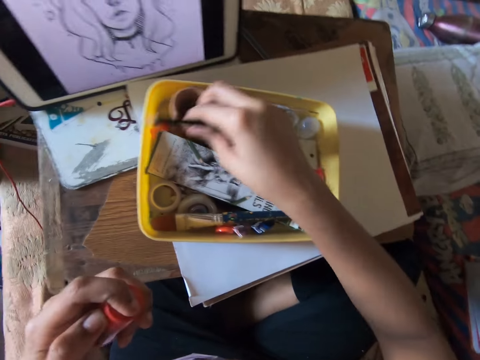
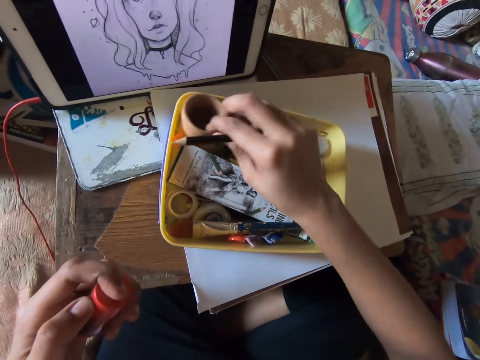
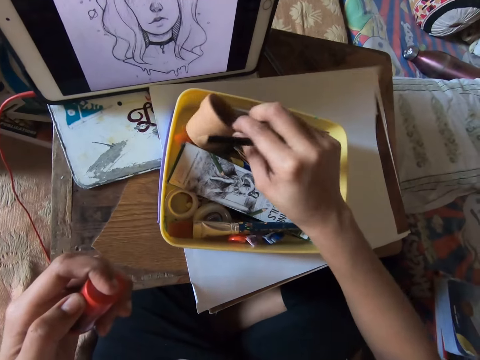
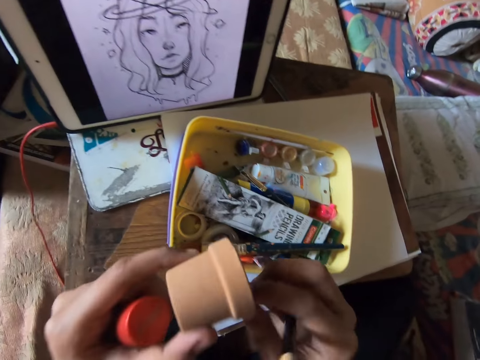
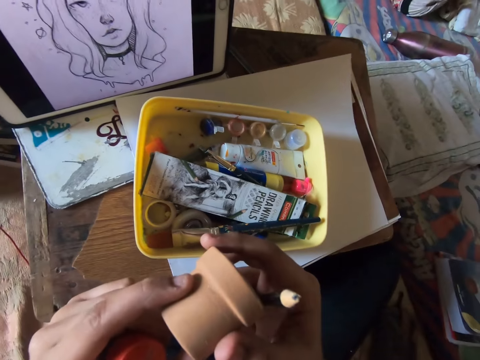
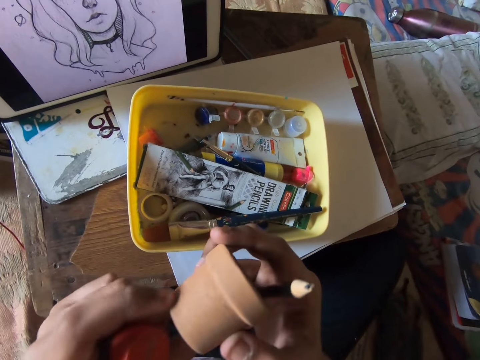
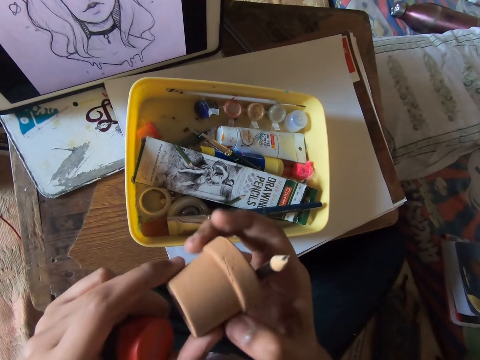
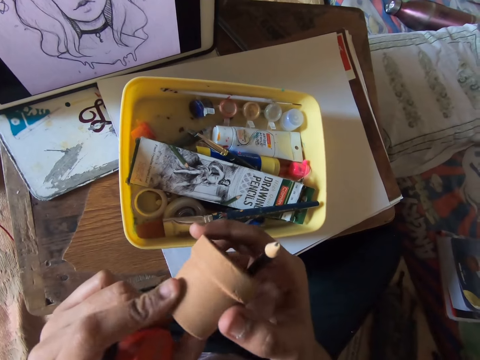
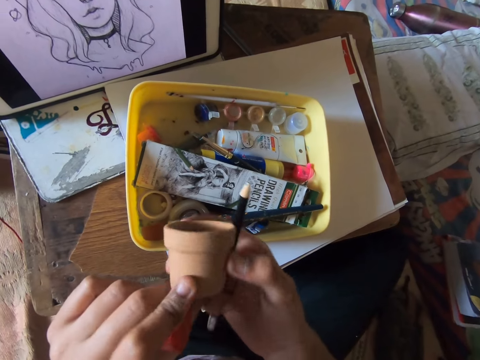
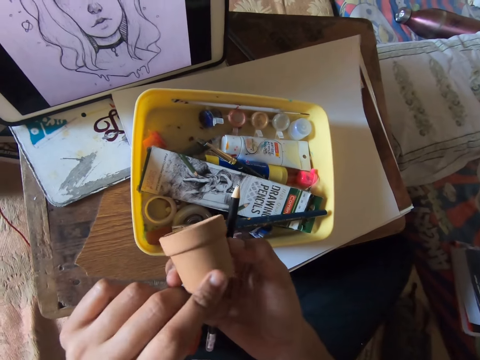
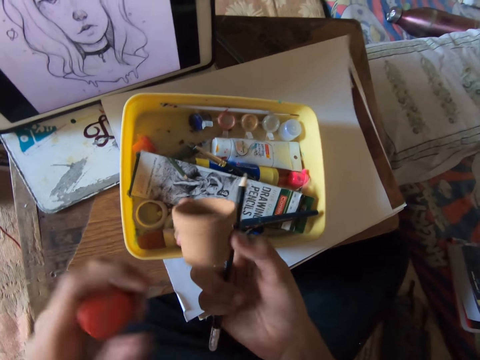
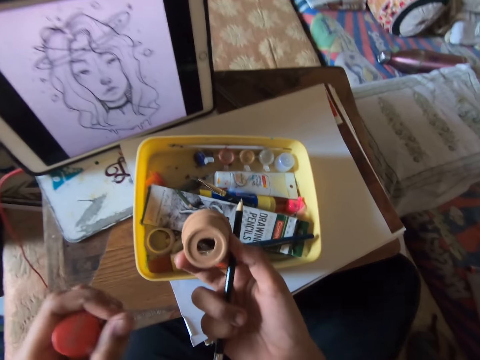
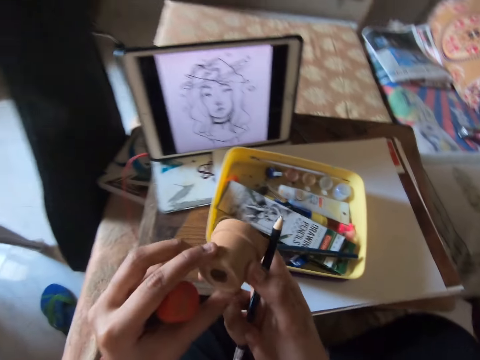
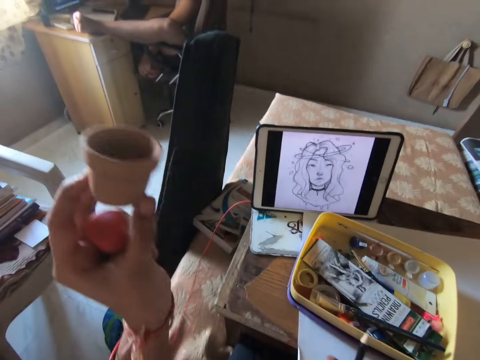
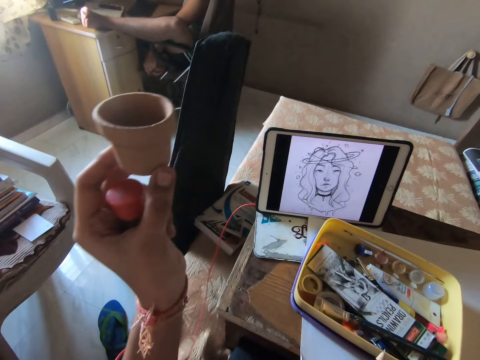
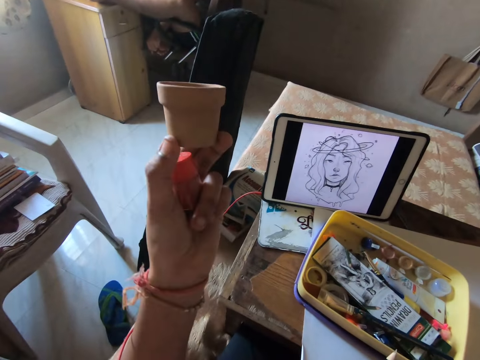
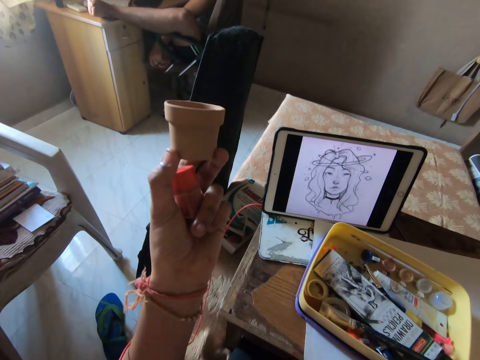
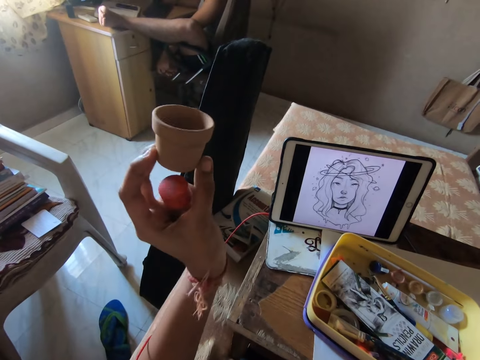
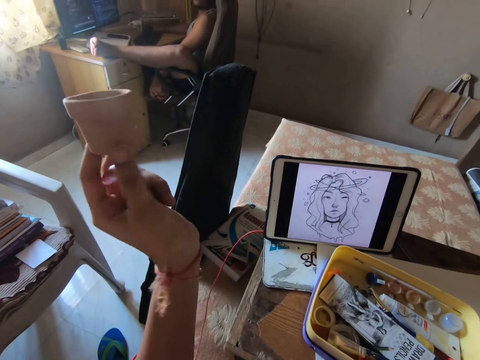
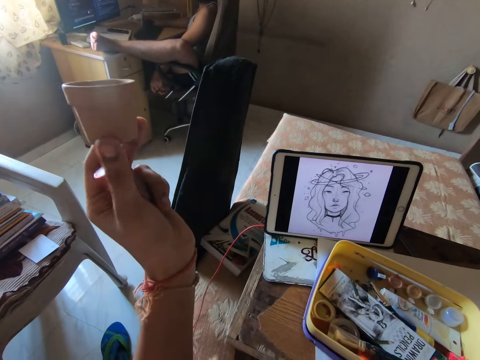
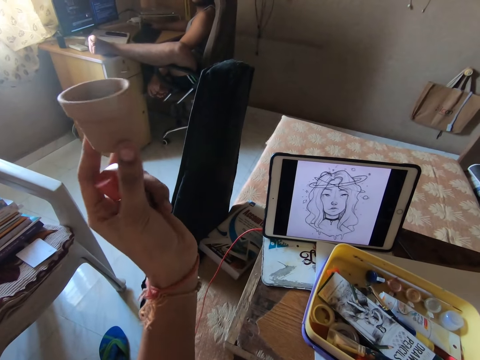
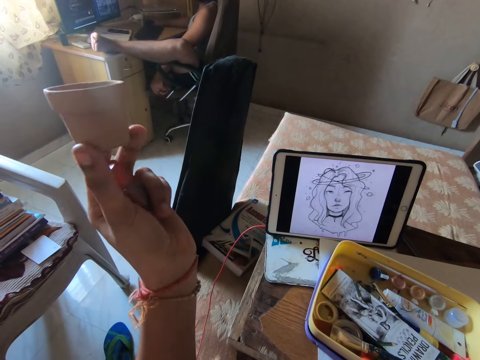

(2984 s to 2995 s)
The camera wearer takes a tiny terracotta pot from the container on the desk. They hold the small cup in both hands. They stare round at the tiny terracotta pot. They shift the pot to the left hand. They stare round at the terracotta pot.

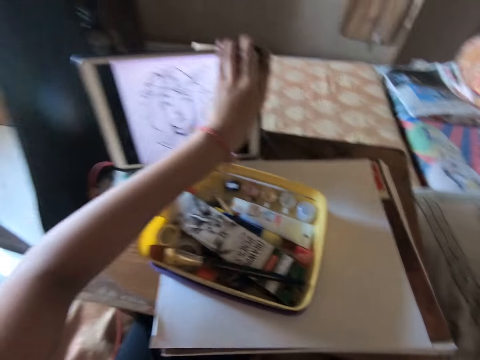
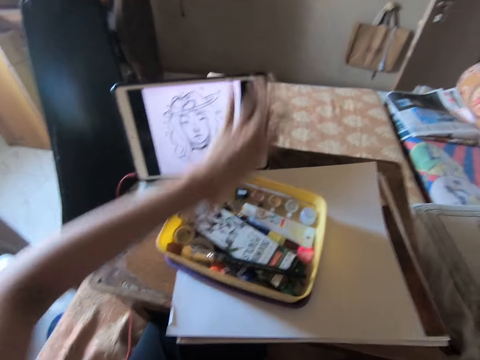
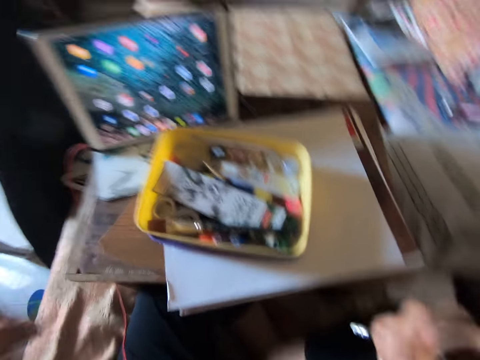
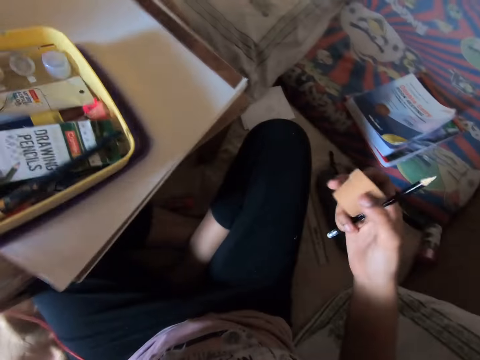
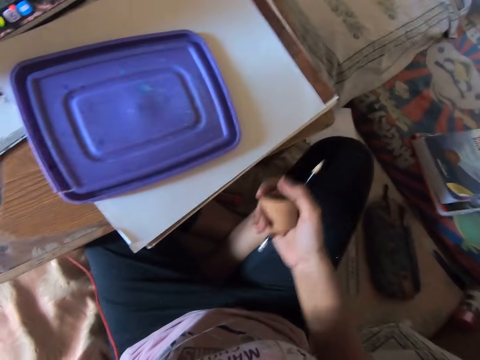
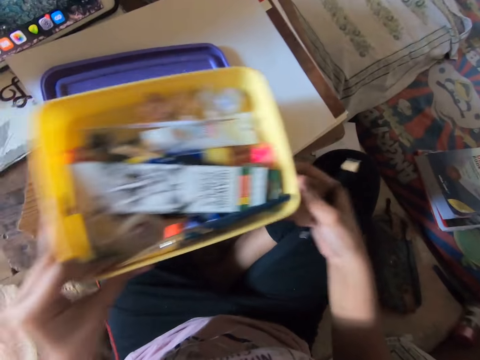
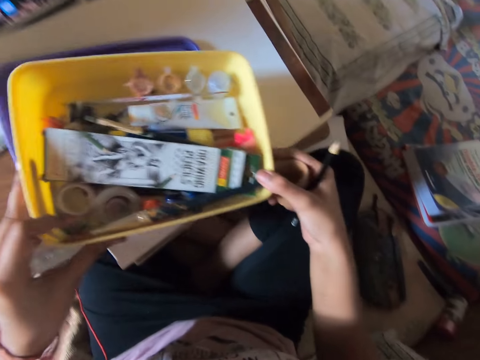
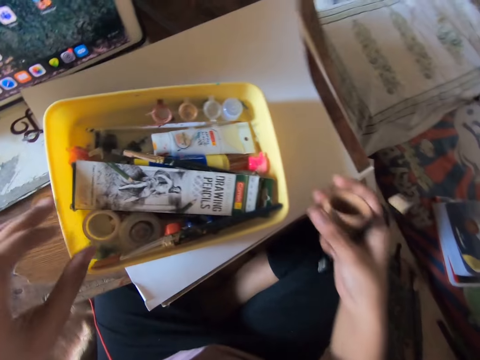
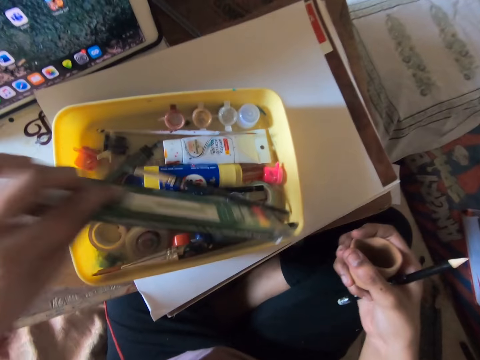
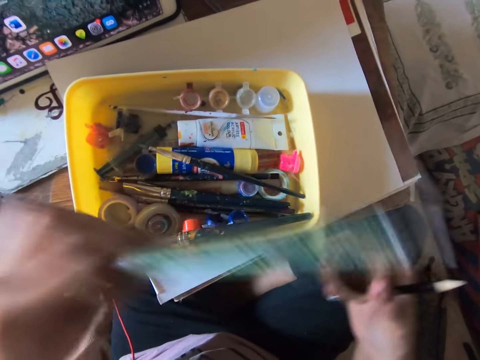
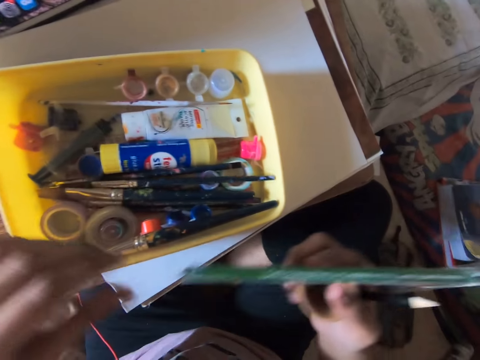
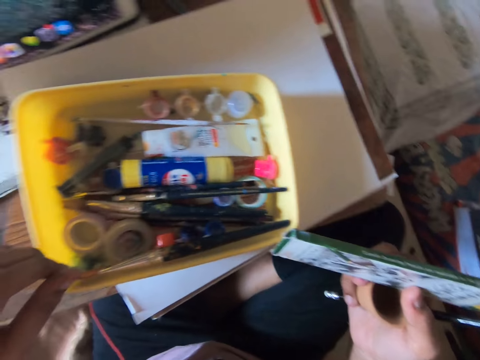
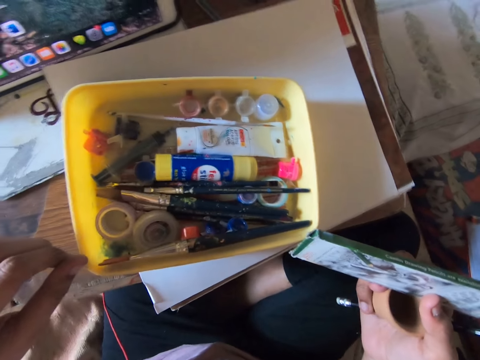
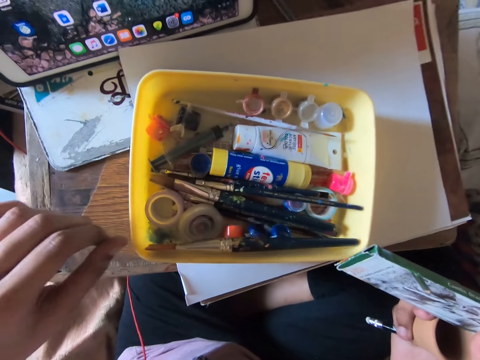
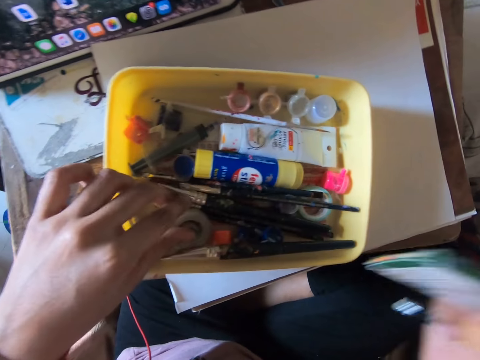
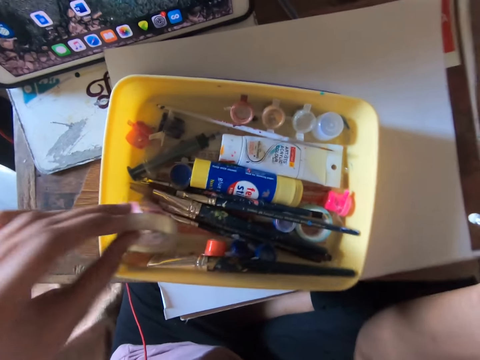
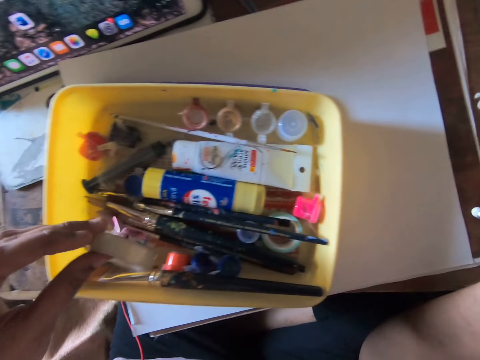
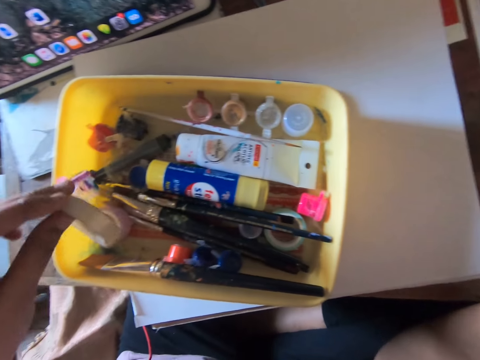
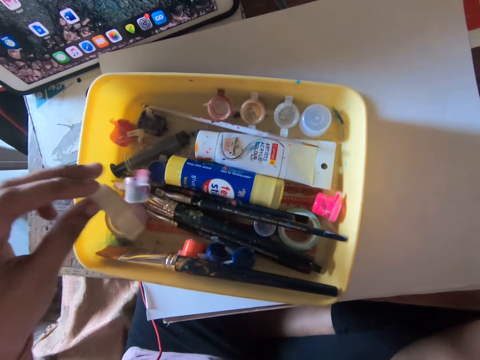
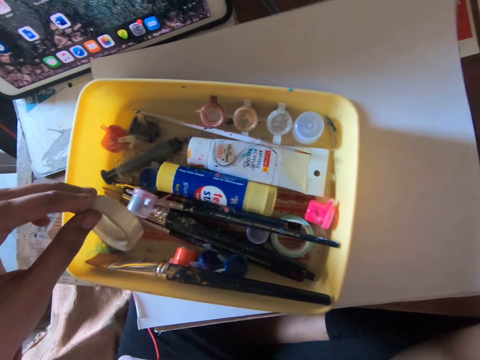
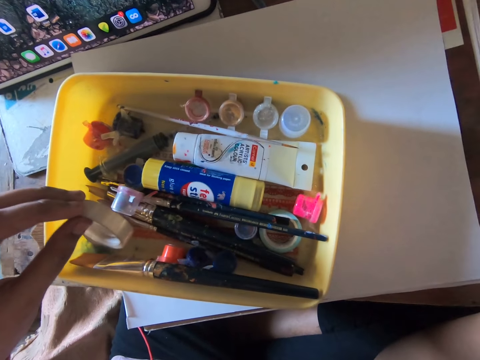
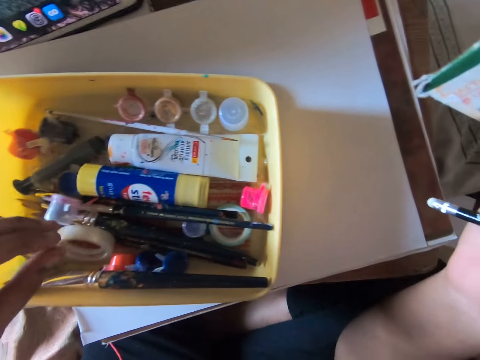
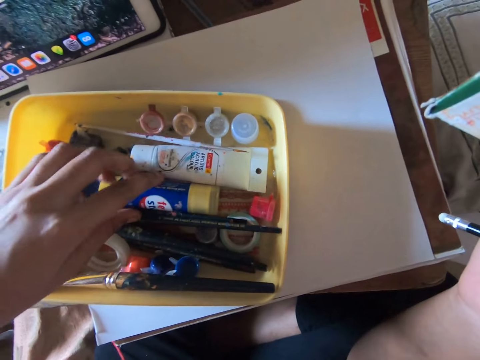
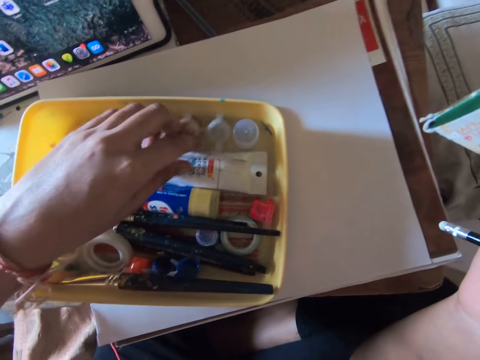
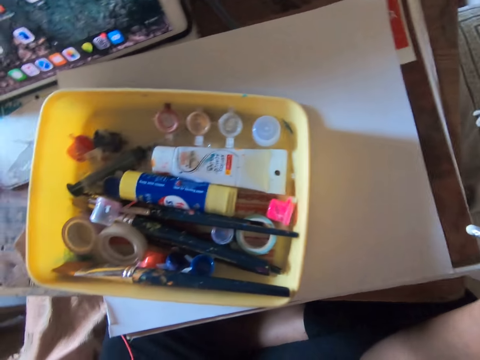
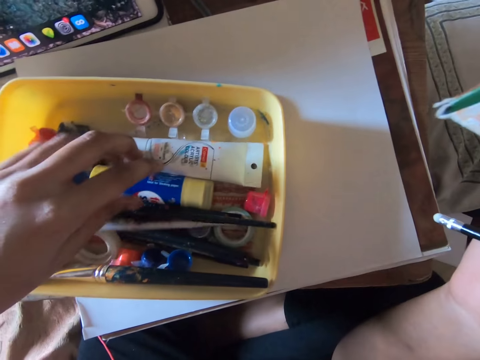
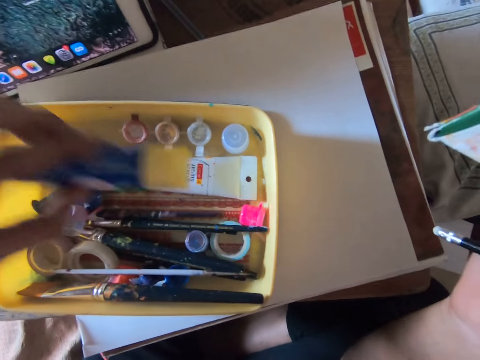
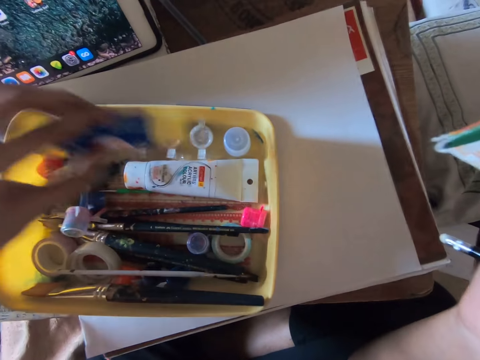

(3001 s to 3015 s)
The camera wearer picks up the yellow bowl with his left hand. He drops the yellow bowl on the desk with his left hand. He brings out a pencil pack from the bowl with his left hand. He moves the pack to his right hand. He brings out a cello tape and a small paint container from the yellow bowl with his left hand. He drops the small paint container in the yellow bowl with his left hand. He drops the cello tape in the yellow bowl with his left hand. He goes through the items in the yellow bowl with his left hand. He takes a paint brush, drops the brush and lifts a tiny container.

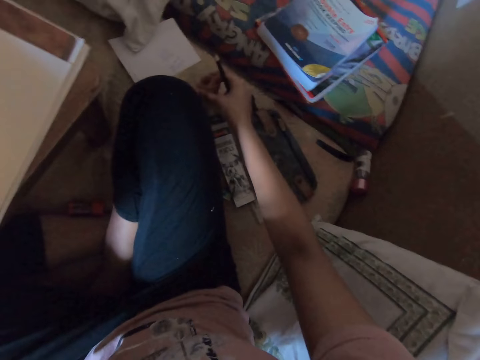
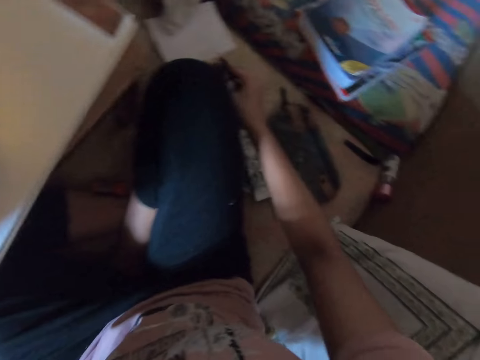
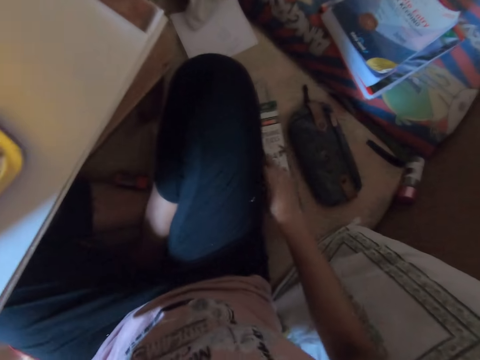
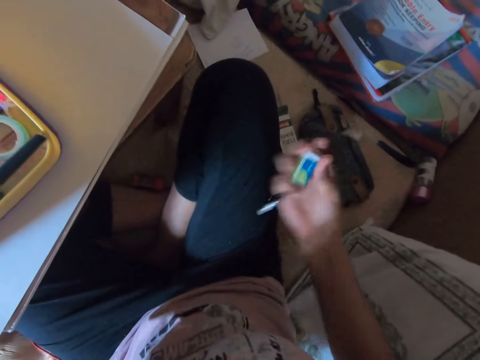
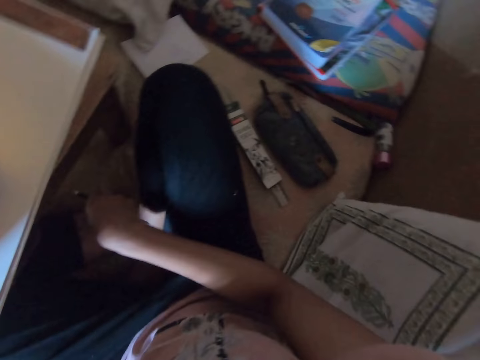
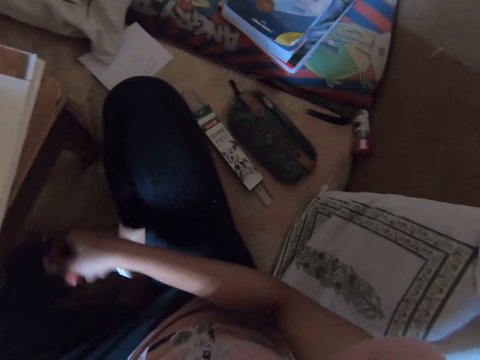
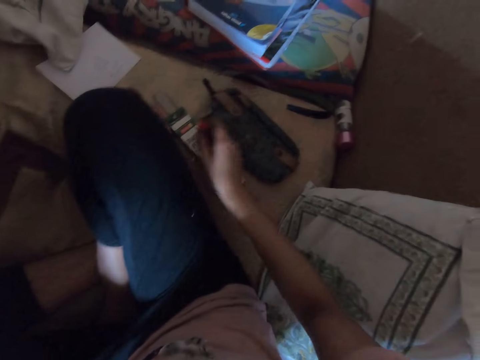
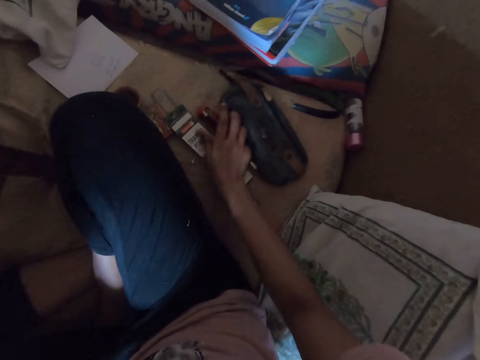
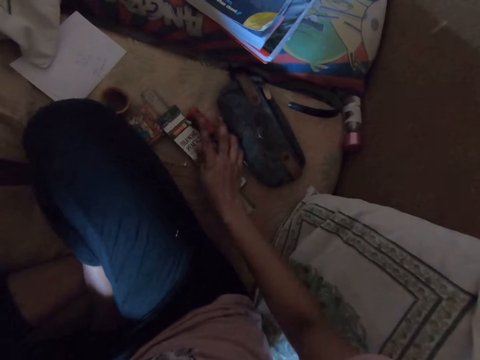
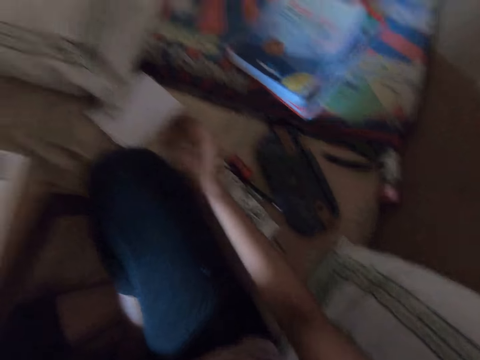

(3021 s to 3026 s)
The camera wearer drops the small cup on the bed beside him near the pack with his right hand. He picks up the eraser from the bed with his right hand. He picks up the sharpener from the bed with his right hand. He drops all the items in his right hand, the pencil, sharpener and eraser, on the bed near the pencils pack.
